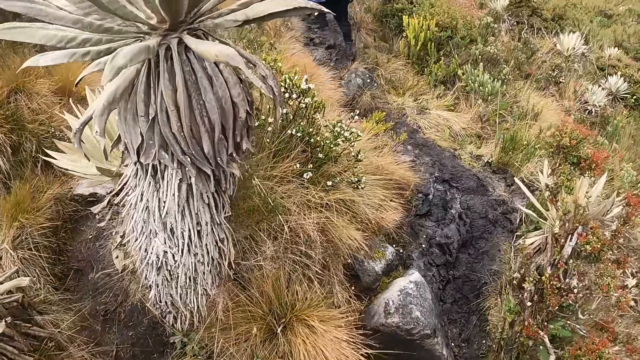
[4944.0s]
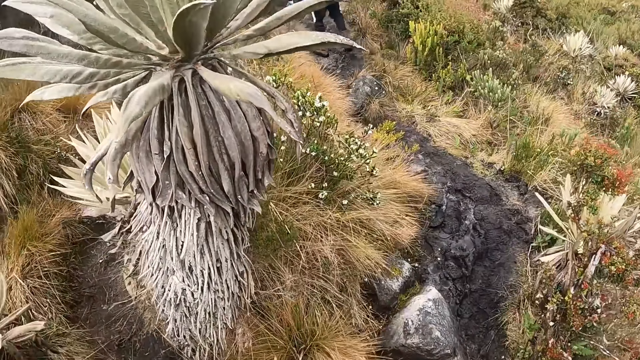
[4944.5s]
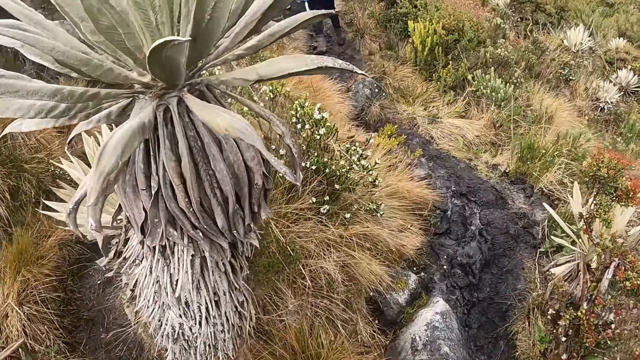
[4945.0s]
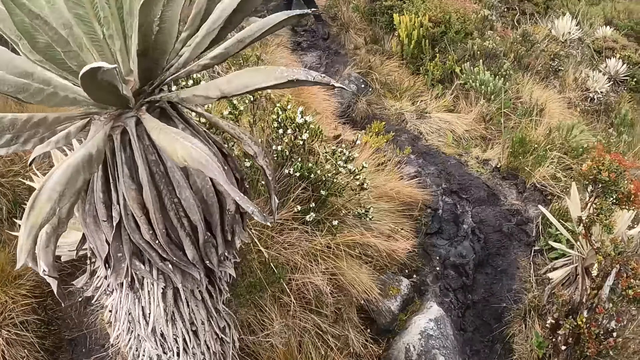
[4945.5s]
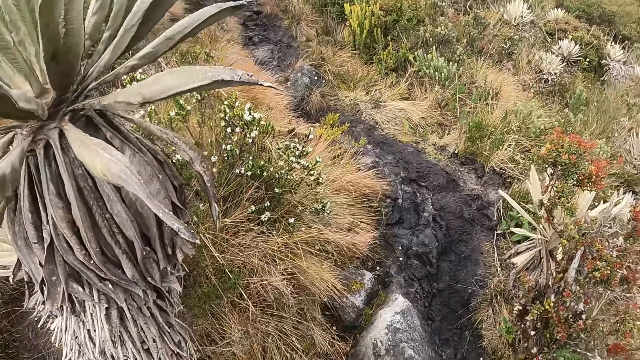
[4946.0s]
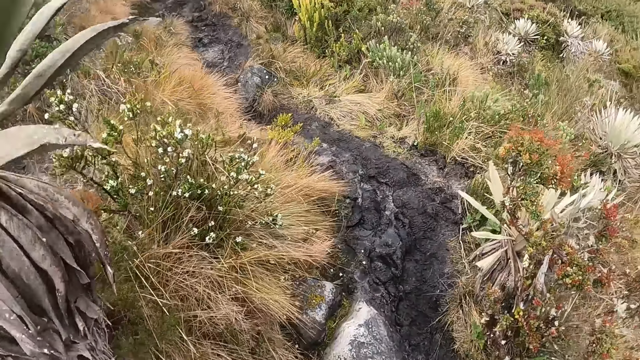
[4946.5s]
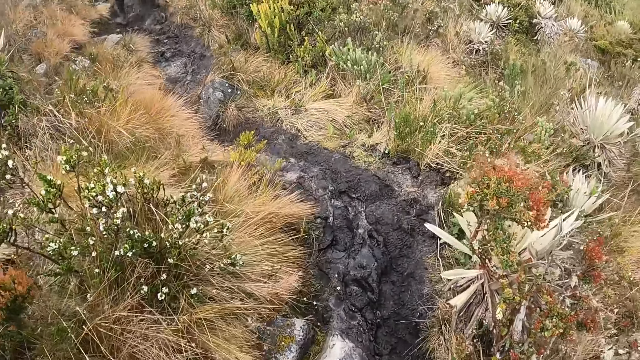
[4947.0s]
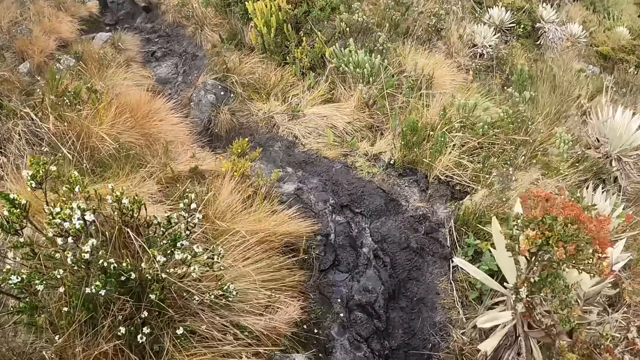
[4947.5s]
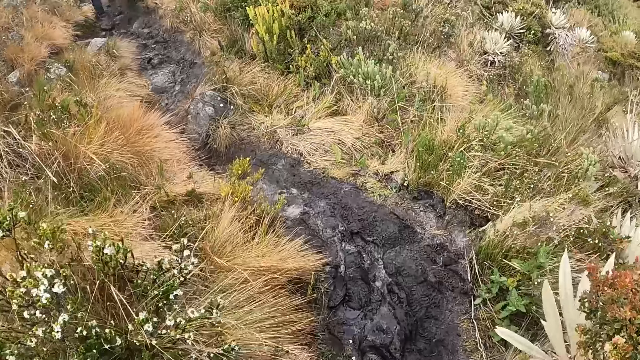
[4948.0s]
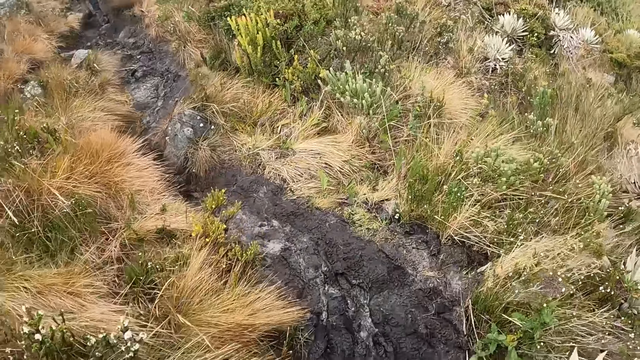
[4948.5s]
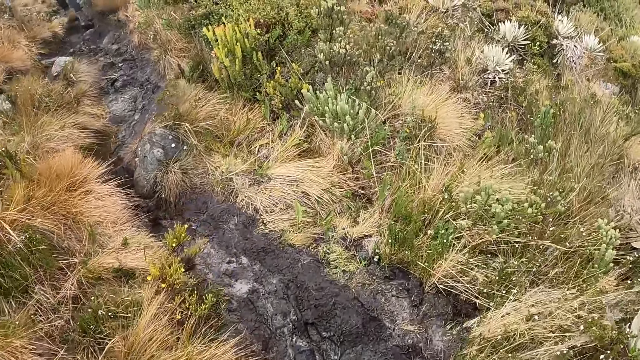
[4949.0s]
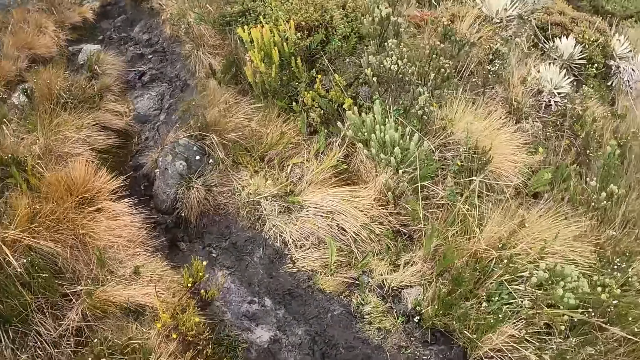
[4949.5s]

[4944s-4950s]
The camera wearer walks up the hill.

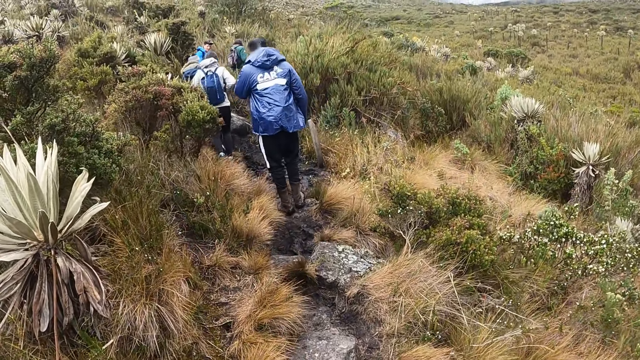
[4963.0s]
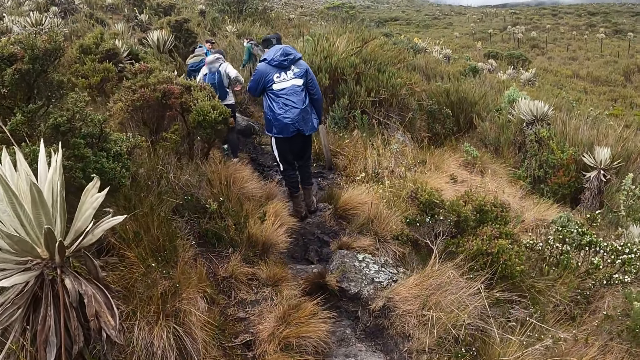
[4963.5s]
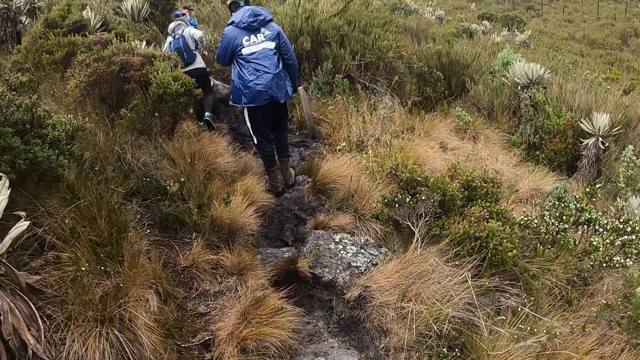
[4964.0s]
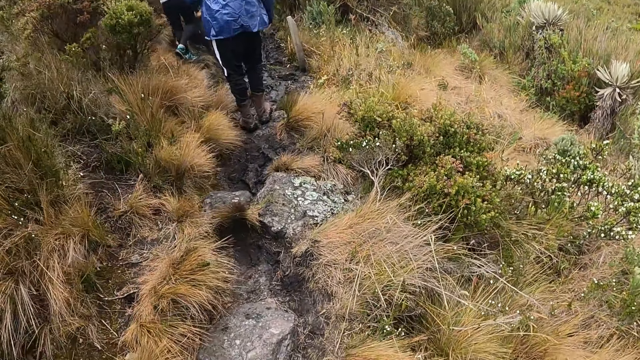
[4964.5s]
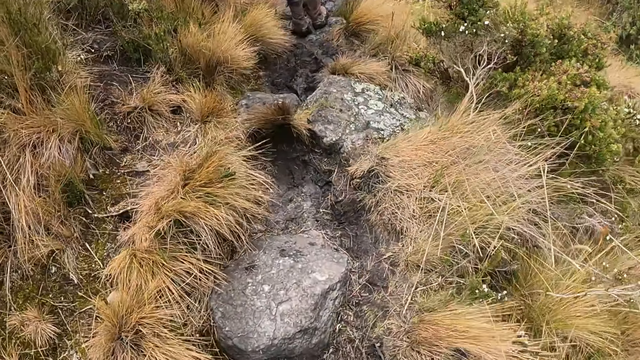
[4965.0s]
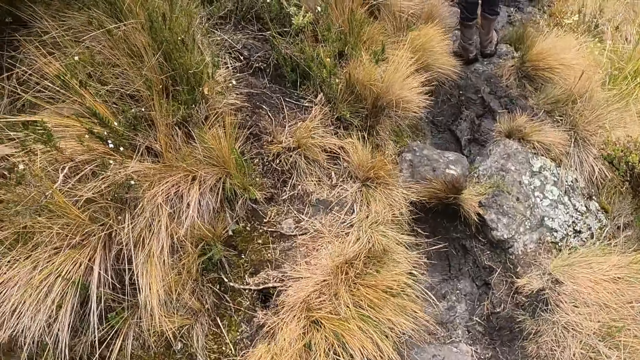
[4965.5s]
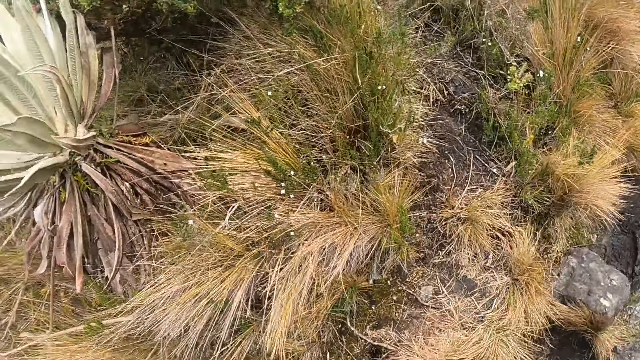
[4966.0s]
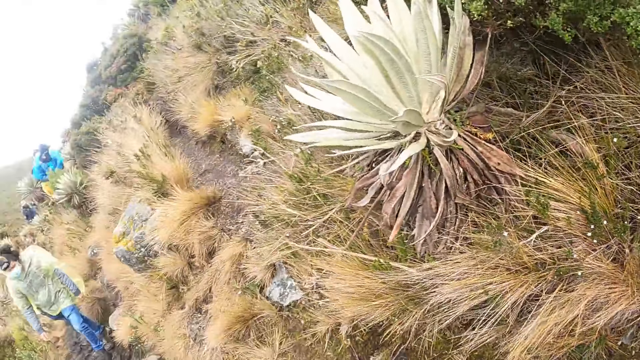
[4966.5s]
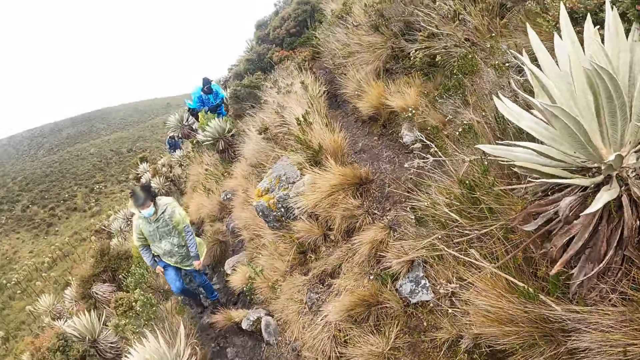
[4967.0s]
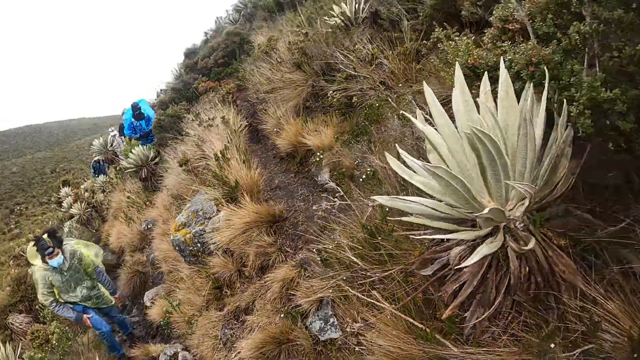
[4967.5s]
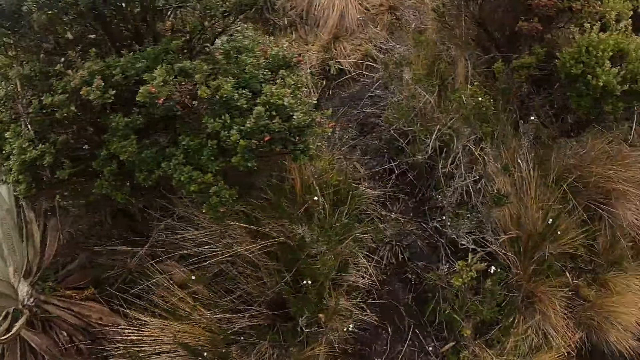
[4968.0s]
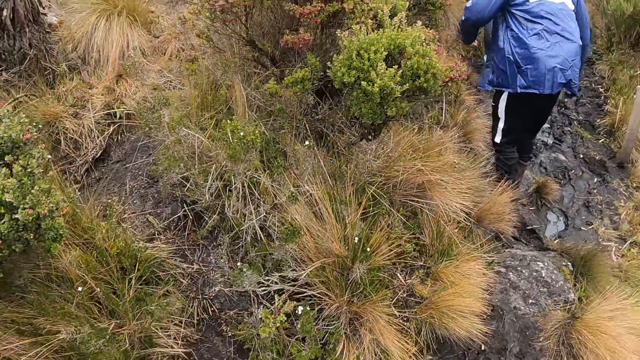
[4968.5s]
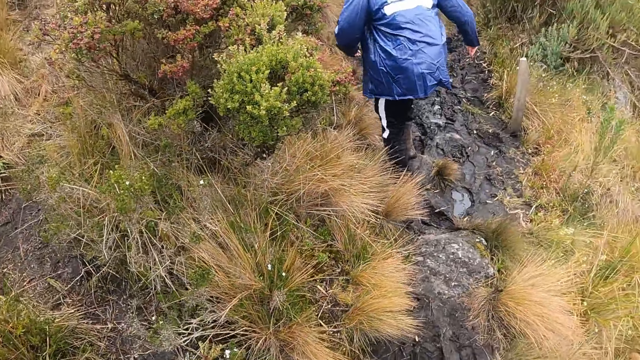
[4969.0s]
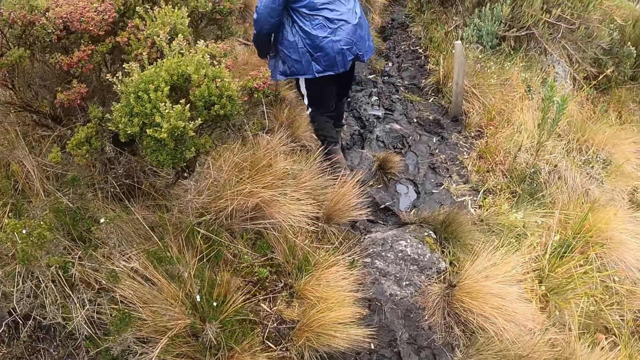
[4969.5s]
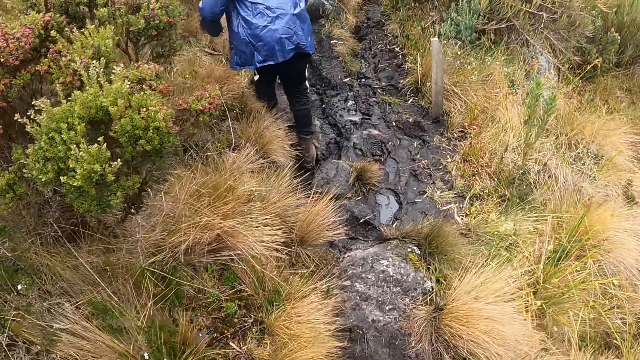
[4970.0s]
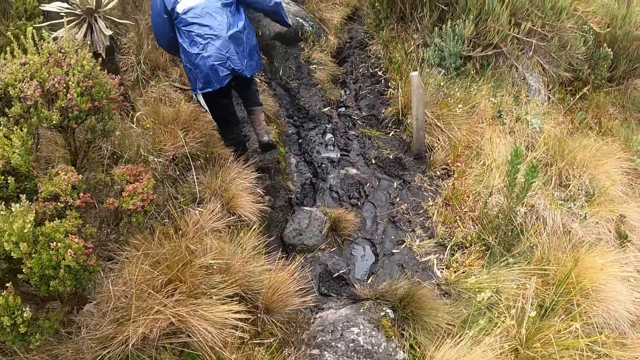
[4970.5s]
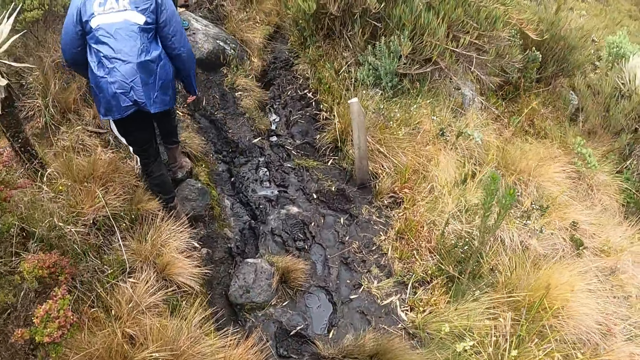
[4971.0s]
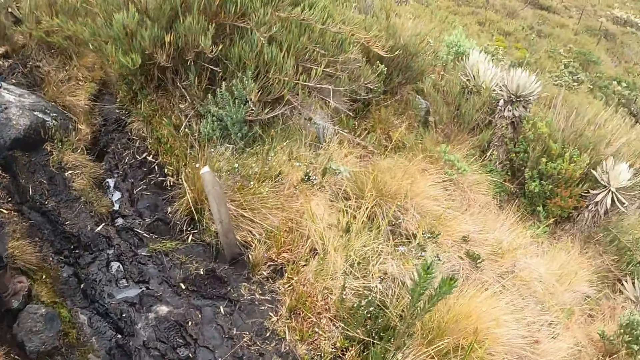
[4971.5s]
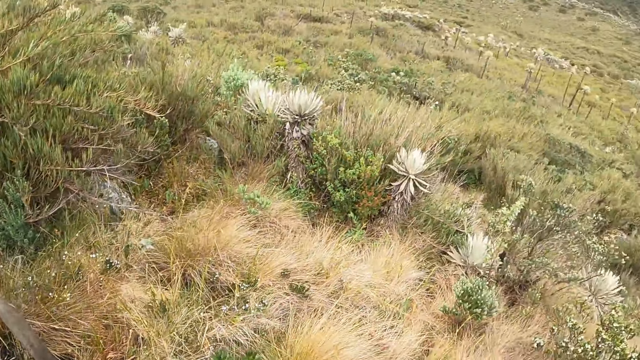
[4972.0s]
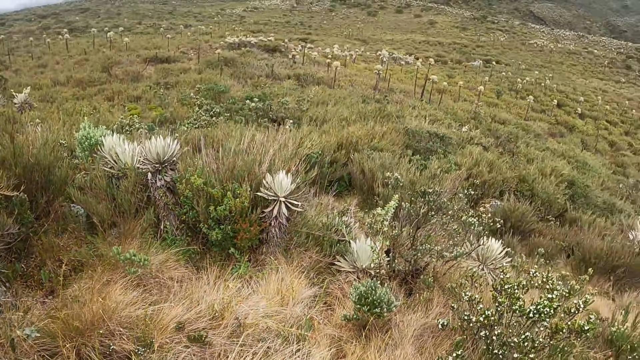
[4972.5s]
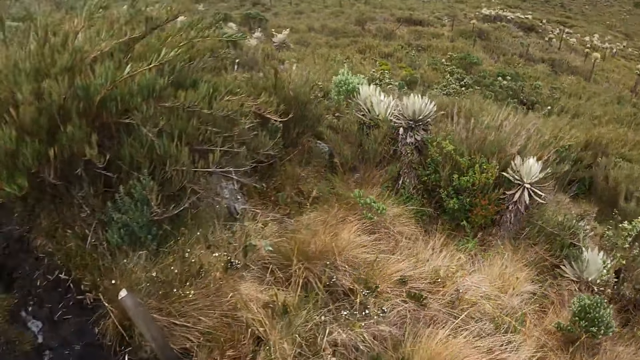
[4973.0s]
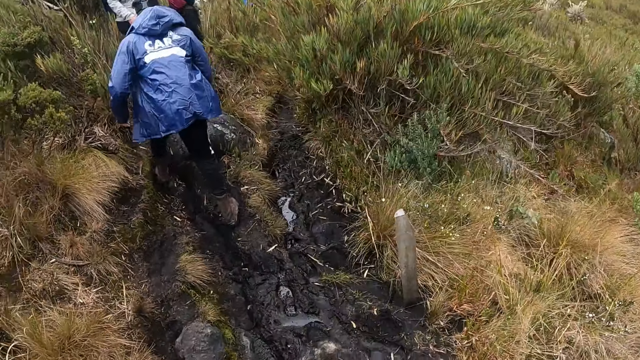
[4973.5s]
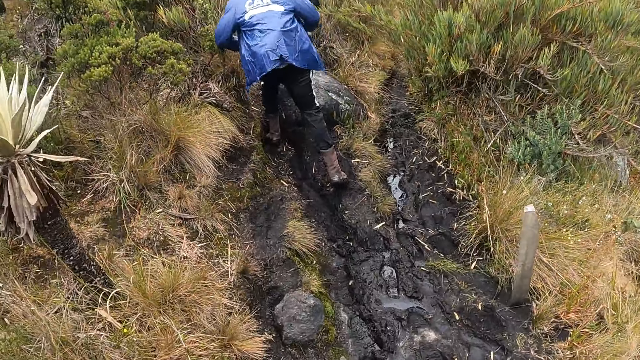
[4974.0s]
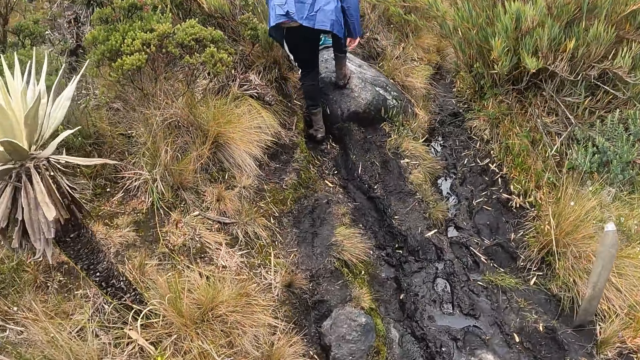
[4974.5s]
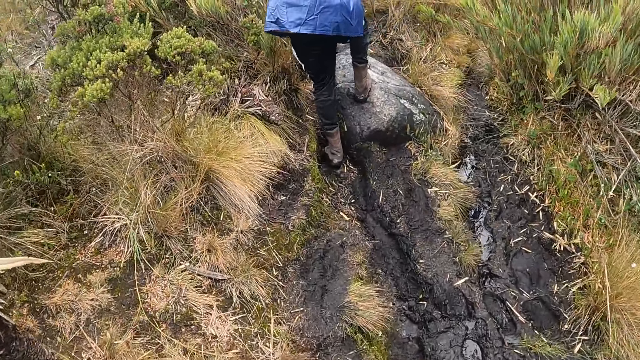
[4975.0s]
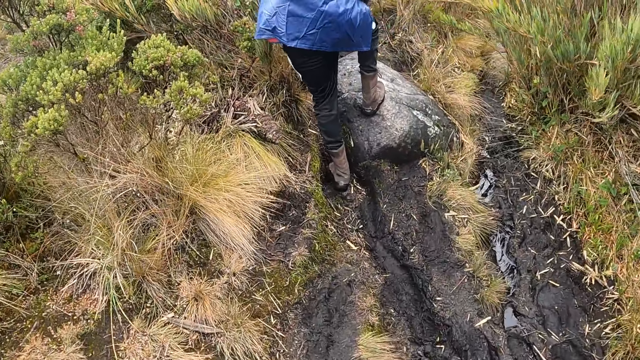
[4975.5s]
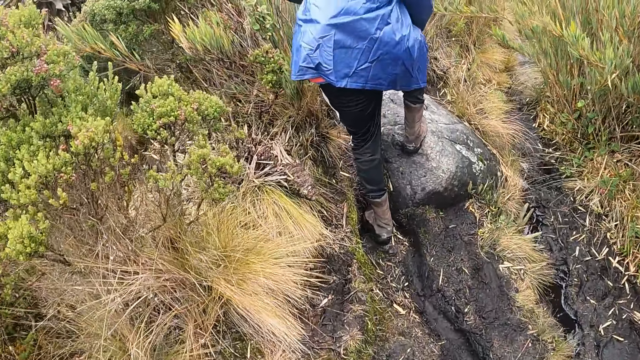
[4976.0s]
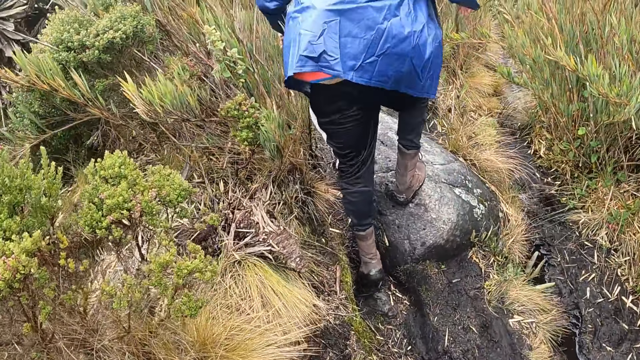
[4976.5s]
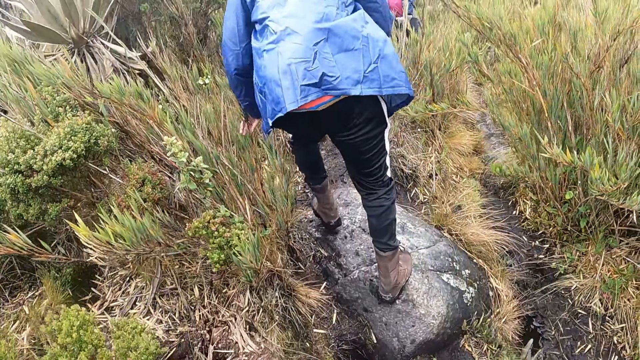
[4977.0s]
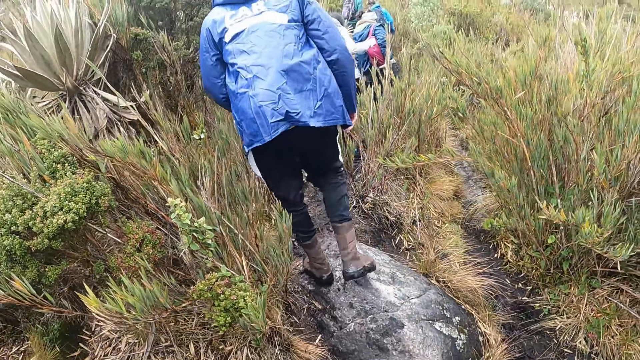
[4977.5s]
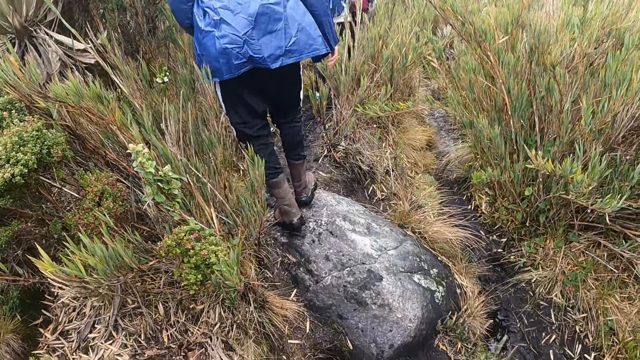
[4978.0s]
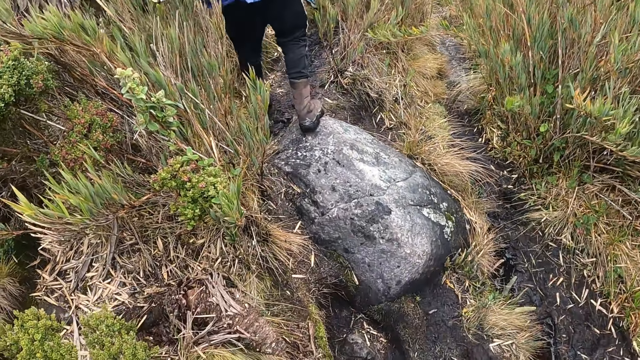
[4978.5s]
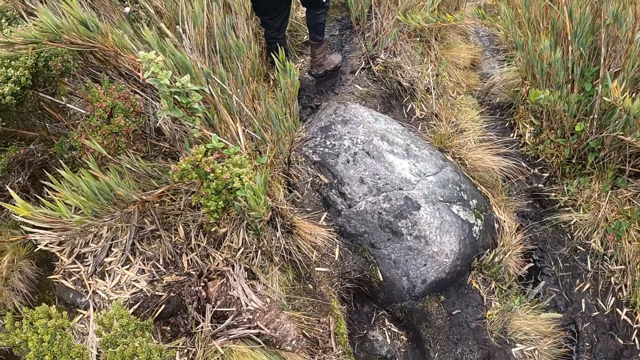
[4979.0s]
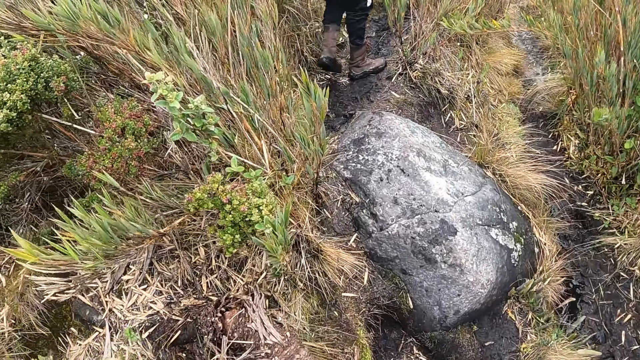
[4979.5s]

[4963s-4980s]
The camera wearer looks around. The group of people walk on the field. The camera wearer walks up the hill. They look around. They walk up the hill.
